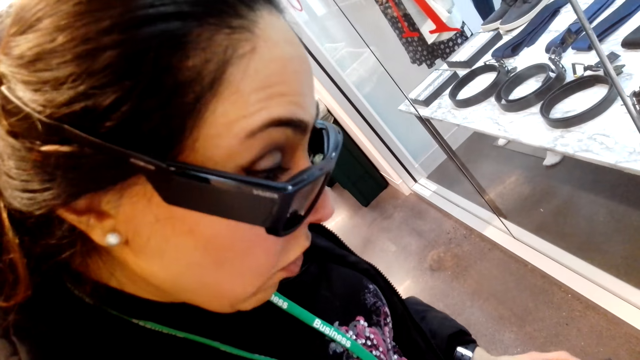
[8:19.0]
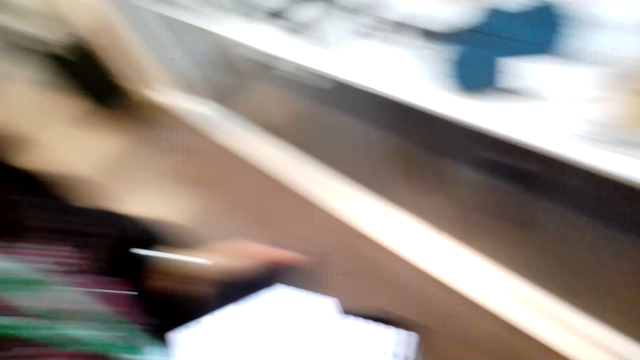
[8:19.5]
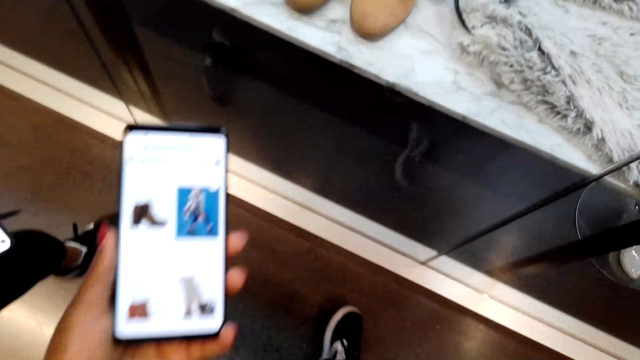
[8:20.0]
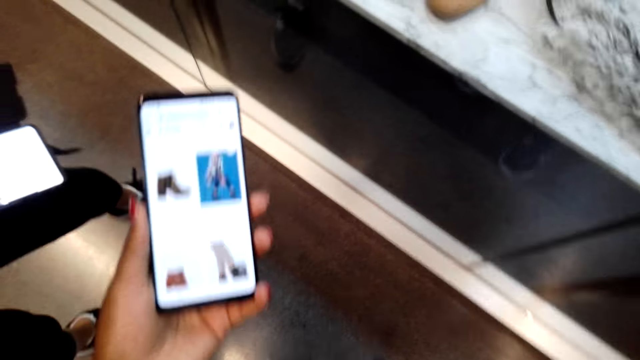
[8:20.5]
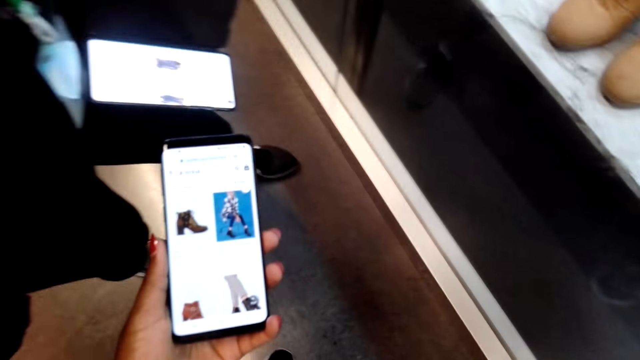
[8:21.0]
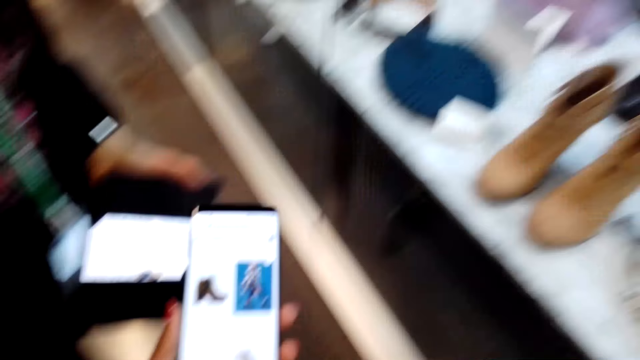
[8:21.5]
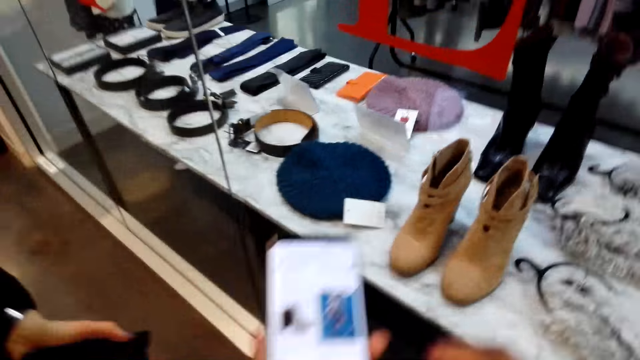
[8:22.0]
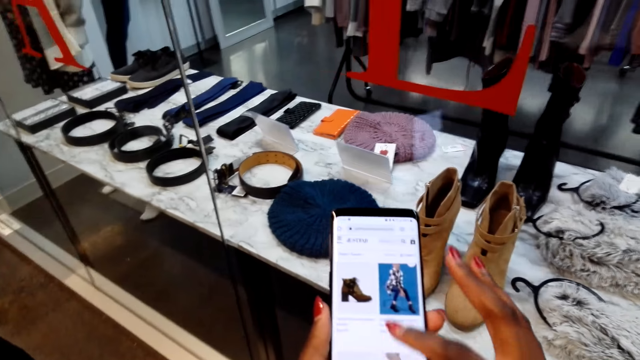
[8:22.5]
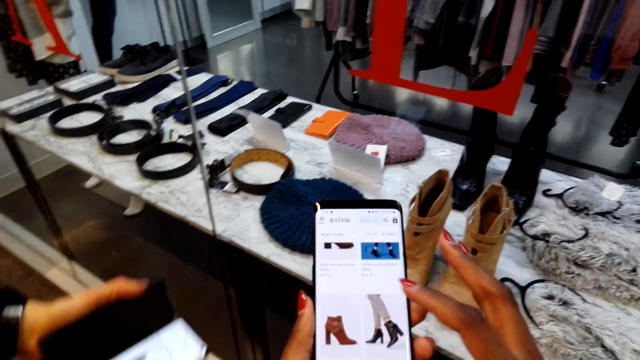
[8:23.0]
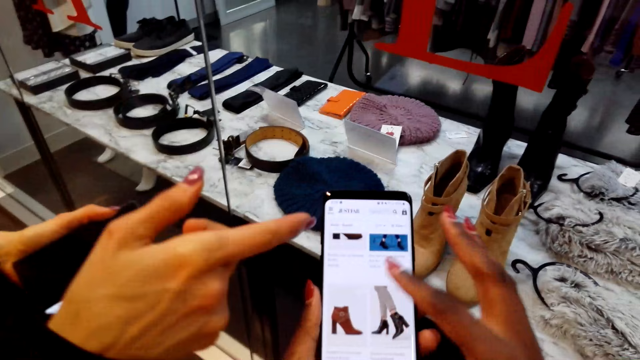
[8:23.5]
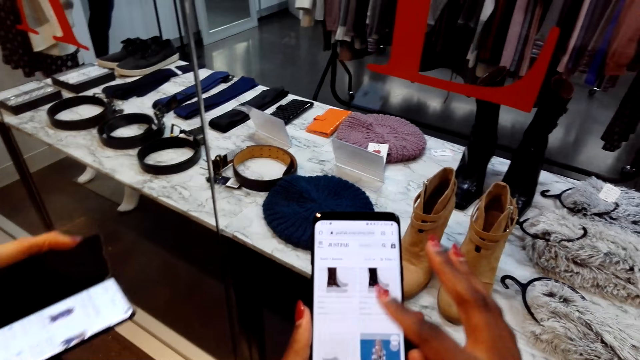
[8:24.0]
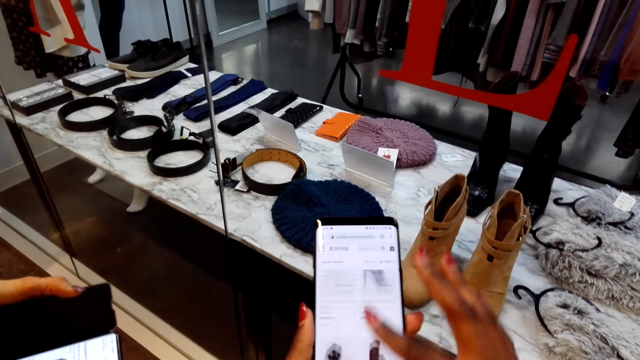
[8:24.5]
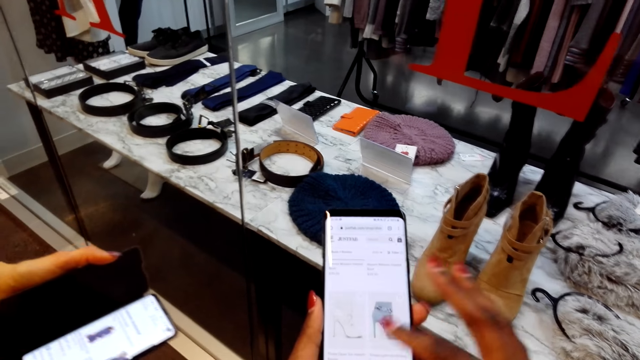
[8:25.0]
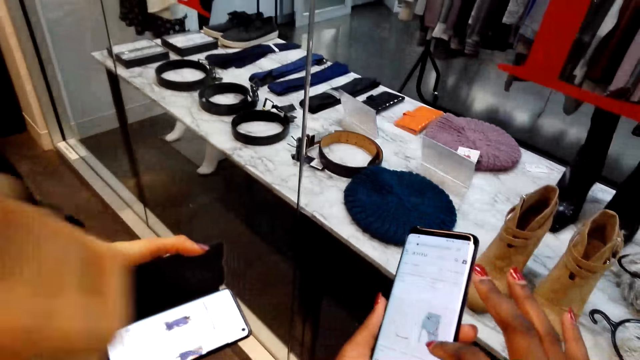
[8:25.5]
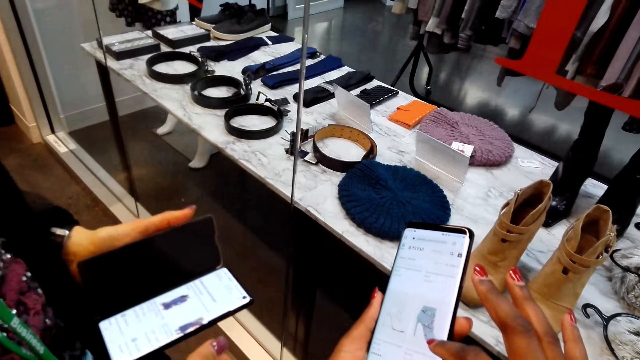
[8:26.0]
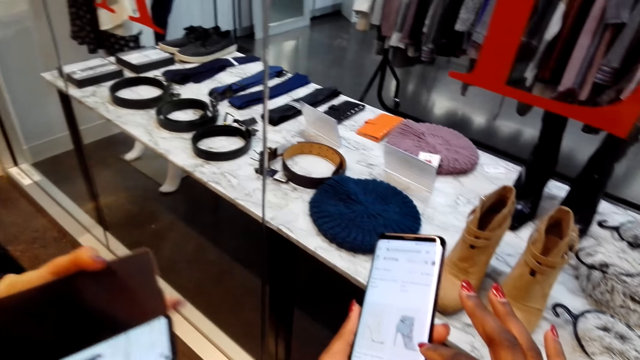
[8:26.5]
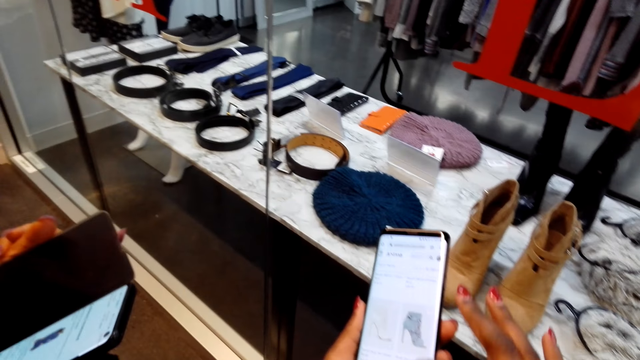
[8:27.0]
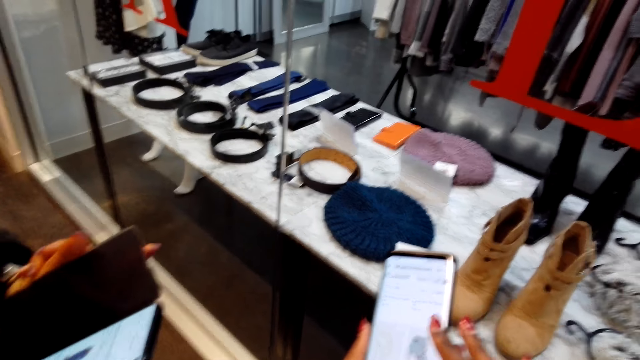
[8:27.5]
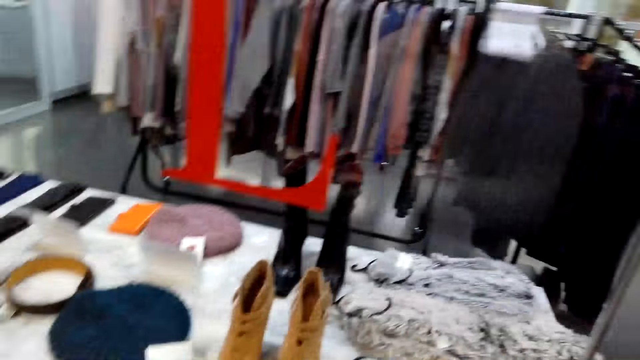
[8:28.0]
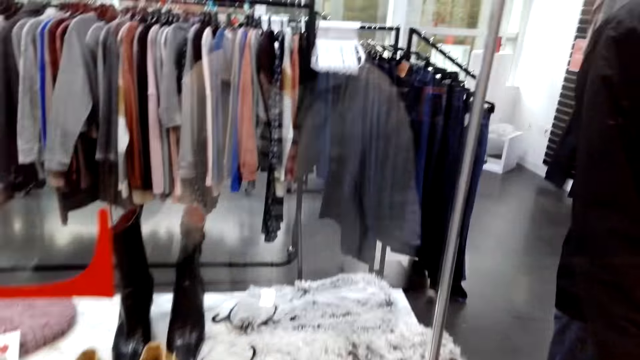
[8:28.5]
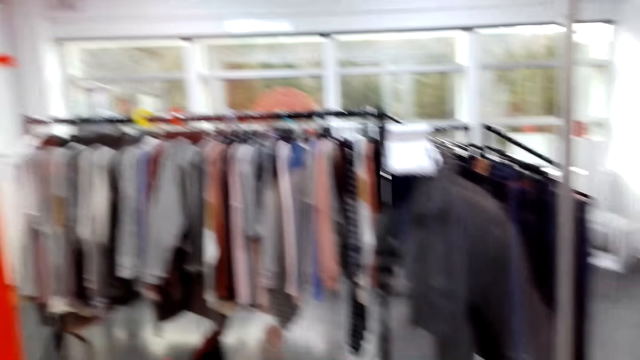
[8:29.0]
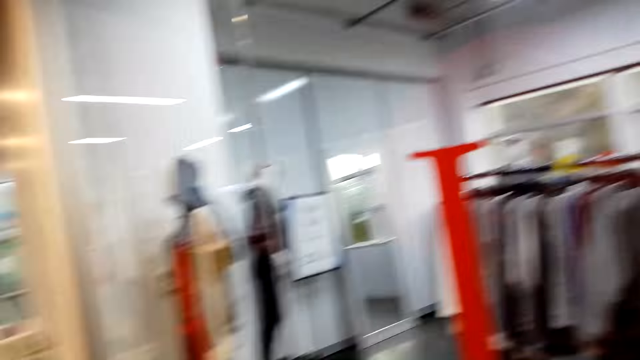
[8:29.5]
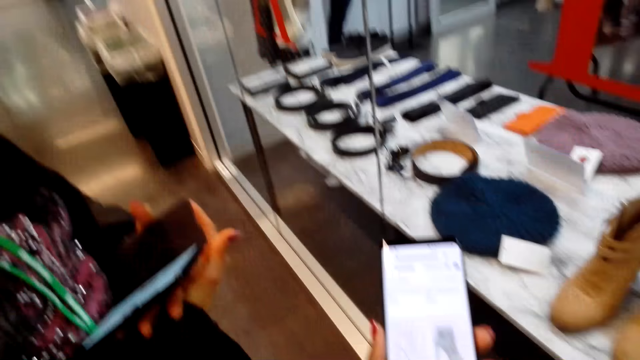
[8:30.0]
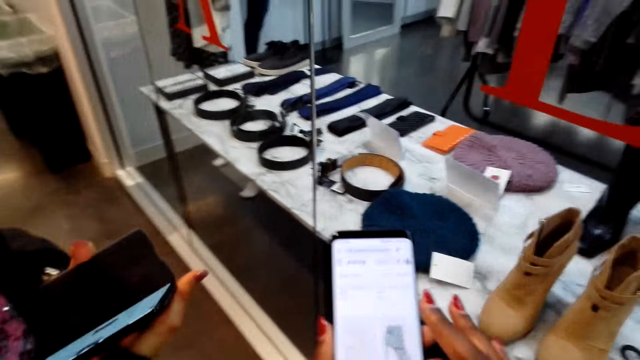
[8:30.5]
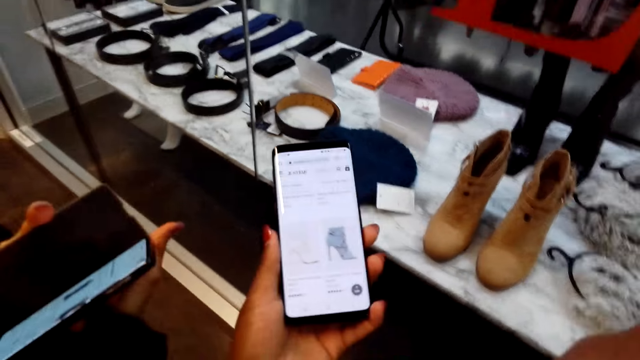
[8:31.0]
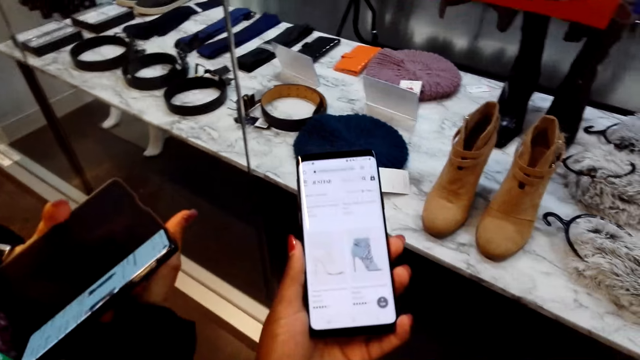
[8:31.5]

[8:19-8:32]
A woman uses the phone. The camera wearer looks around.

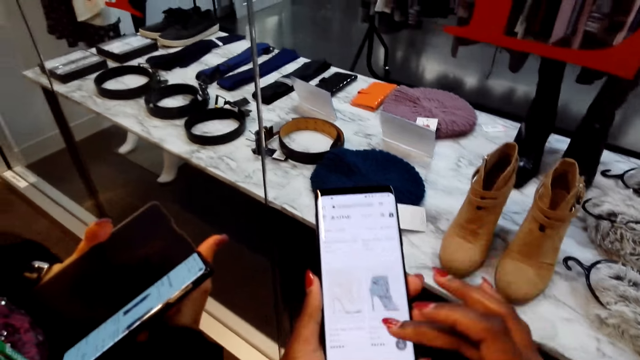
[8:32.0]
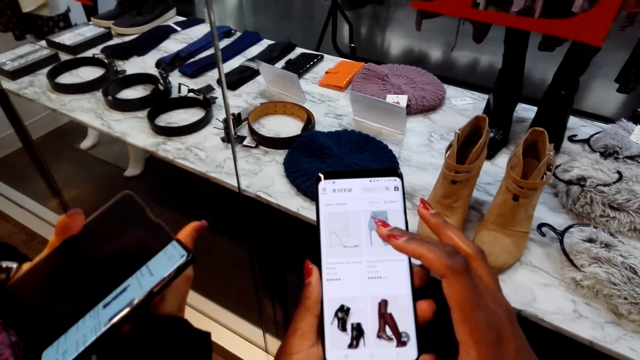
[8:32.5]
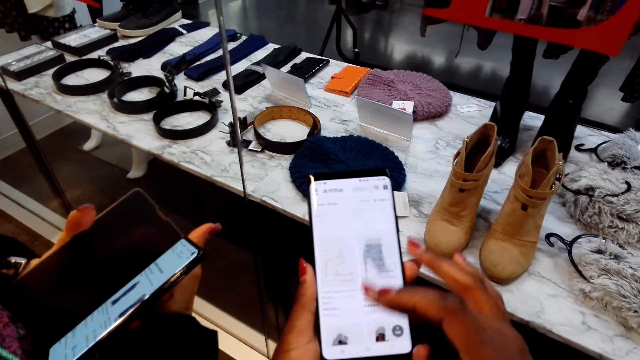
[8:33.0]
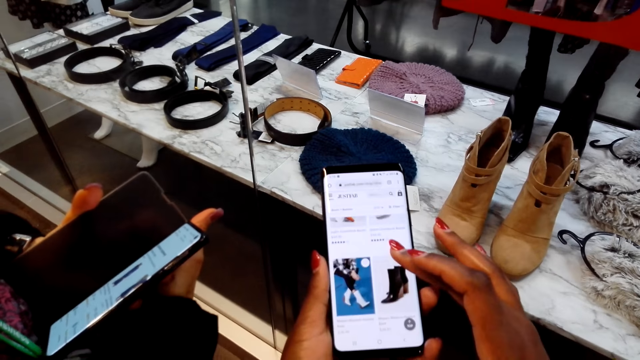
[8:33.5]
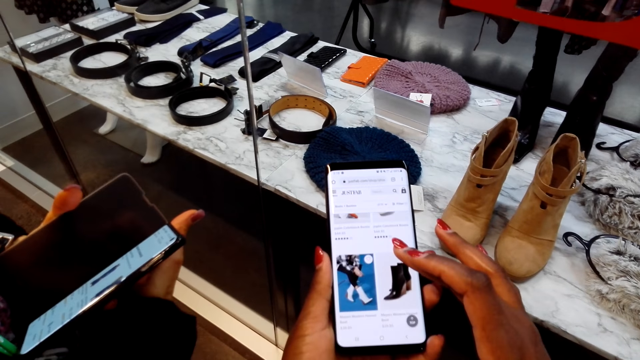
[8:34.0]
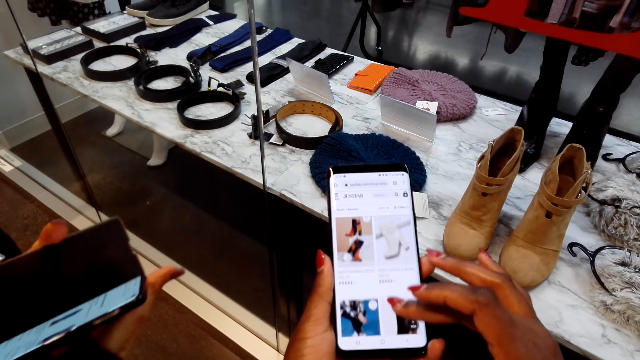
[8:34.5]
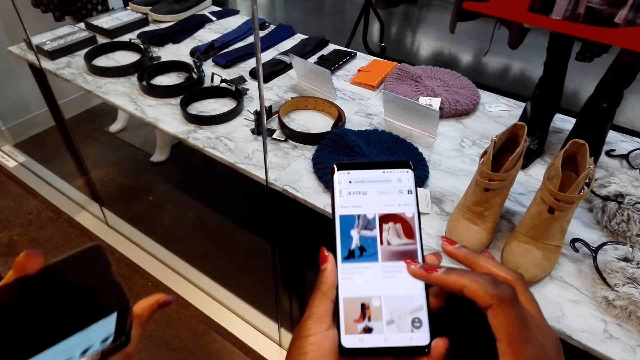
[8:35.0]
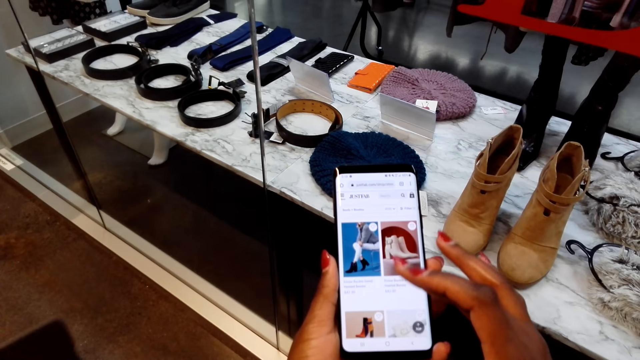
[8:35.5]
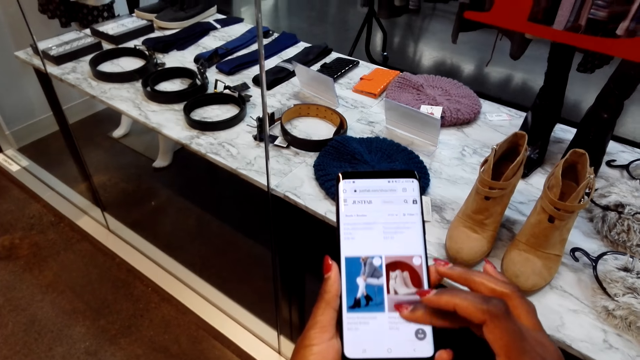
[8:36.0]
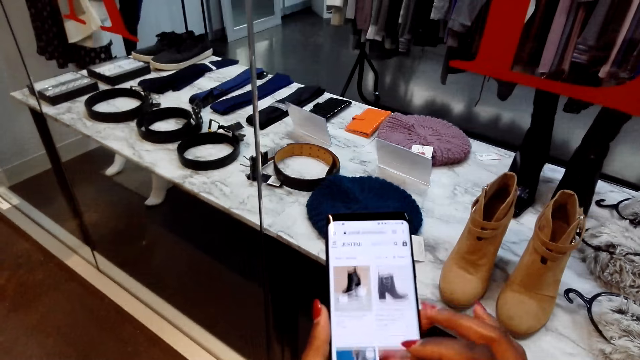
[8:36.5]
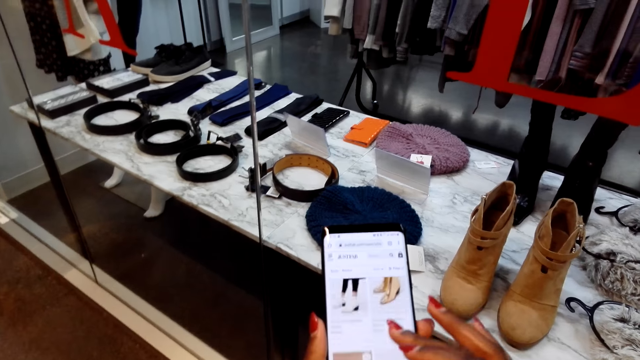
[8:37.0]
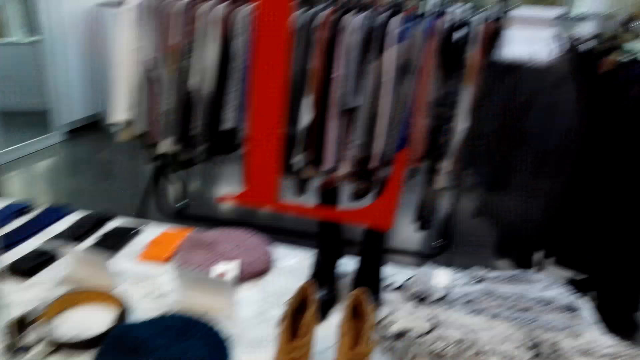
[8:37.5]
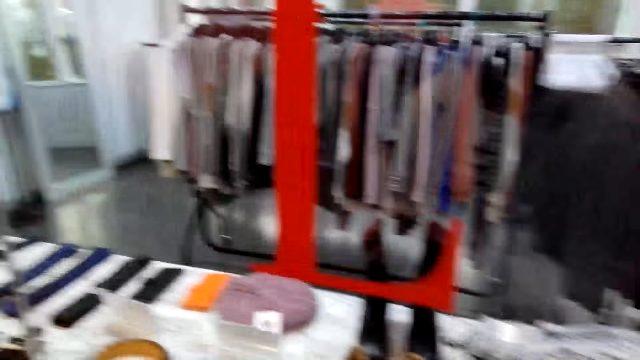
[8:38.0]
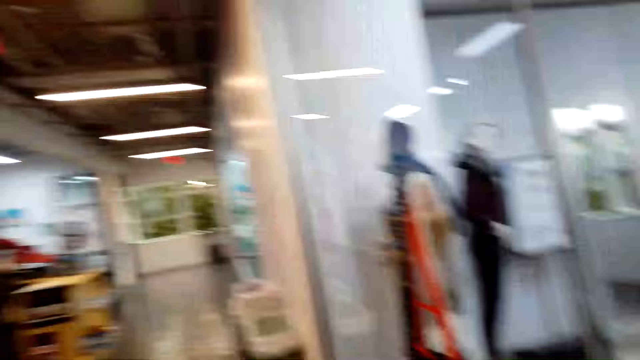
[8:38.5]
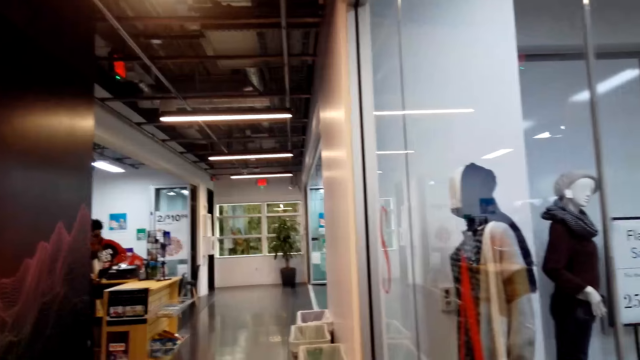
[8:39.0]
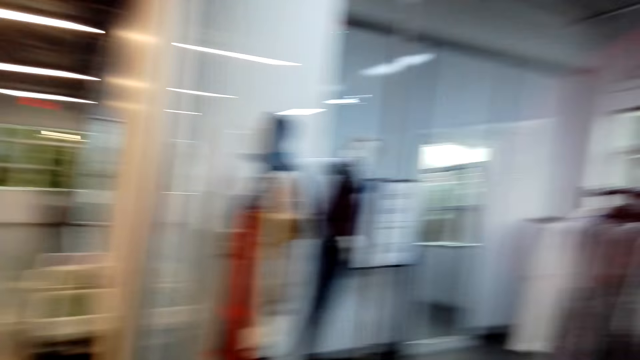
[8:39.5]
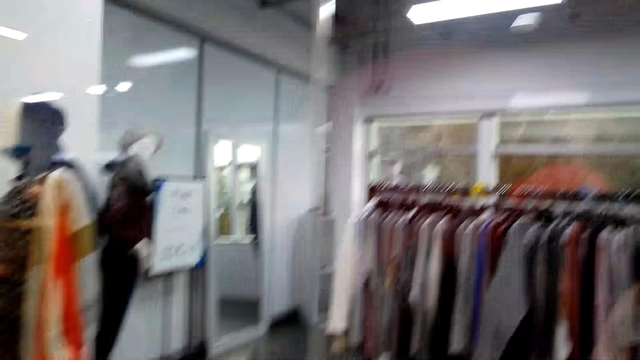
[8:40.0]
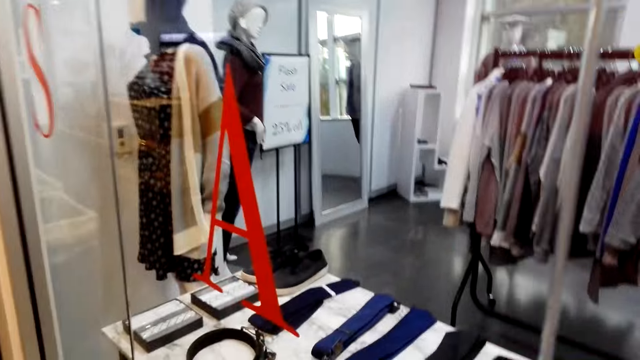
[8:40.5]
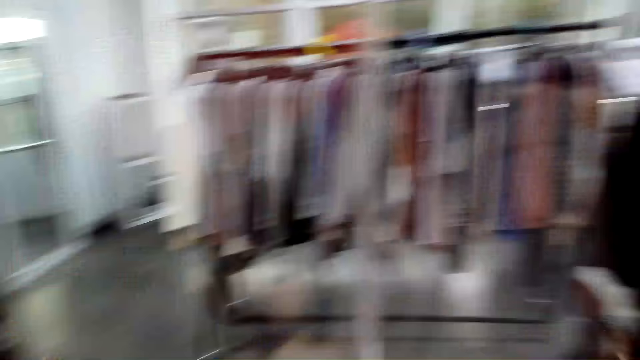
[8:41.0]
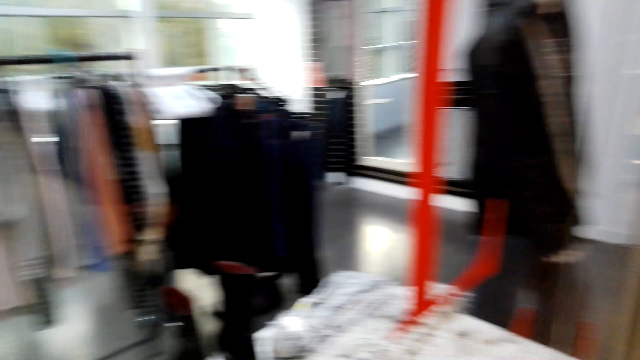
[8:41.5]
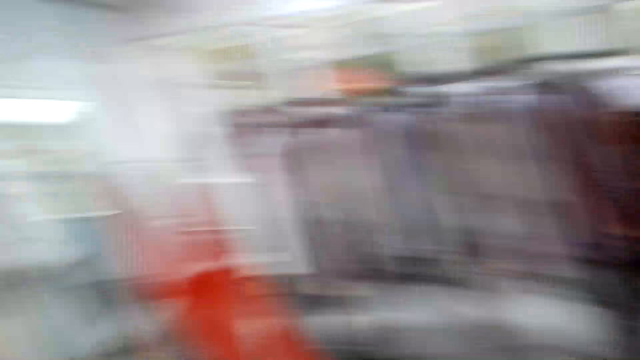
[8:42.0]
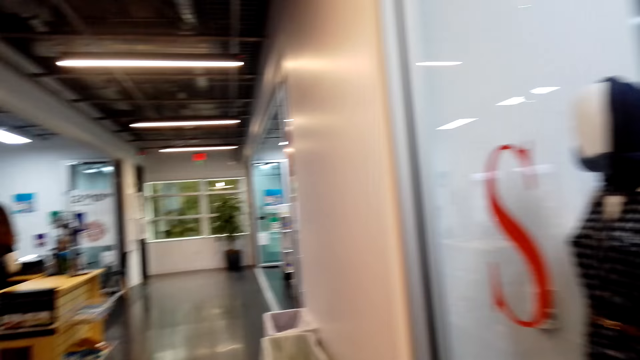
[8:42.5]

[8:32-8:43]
The camera wearer scrolls a phone. They look around.
